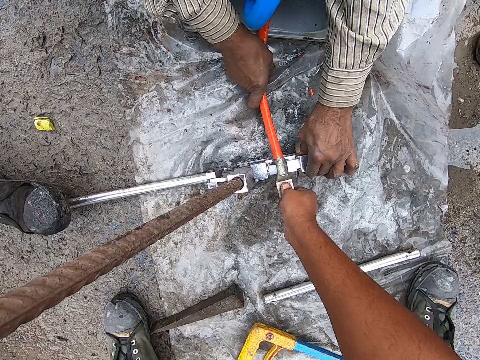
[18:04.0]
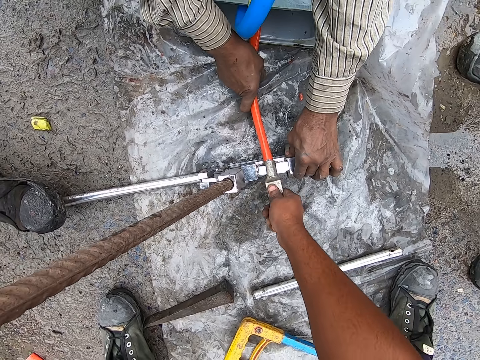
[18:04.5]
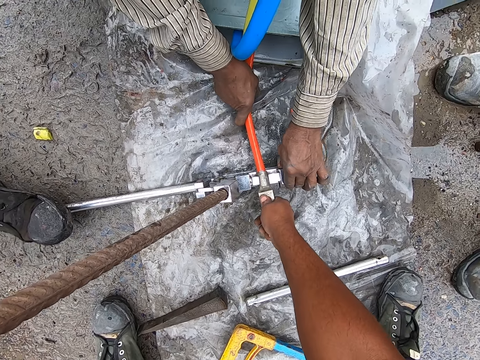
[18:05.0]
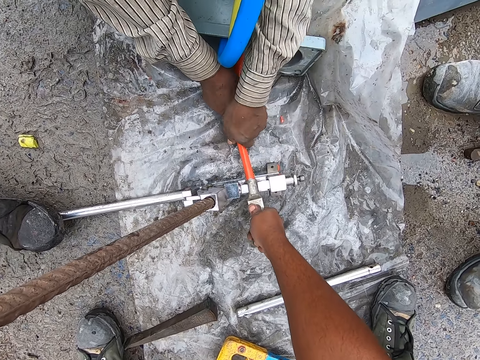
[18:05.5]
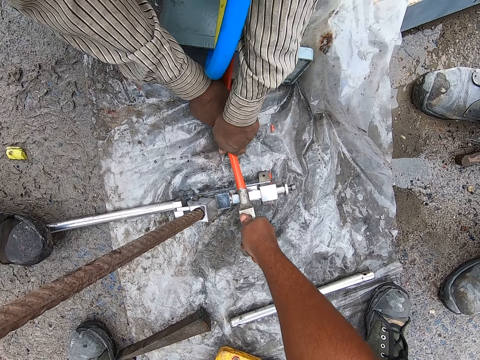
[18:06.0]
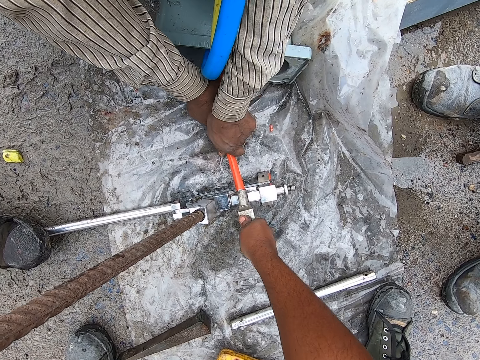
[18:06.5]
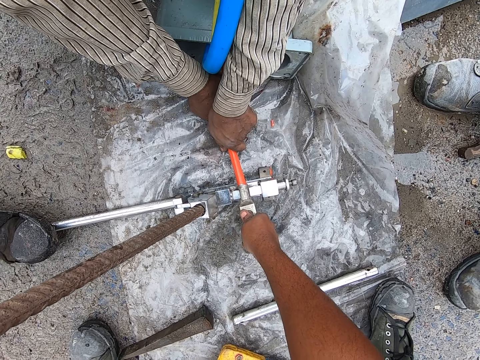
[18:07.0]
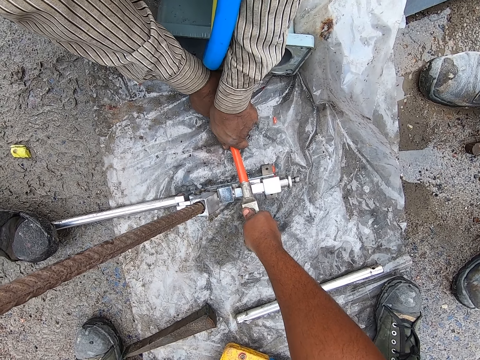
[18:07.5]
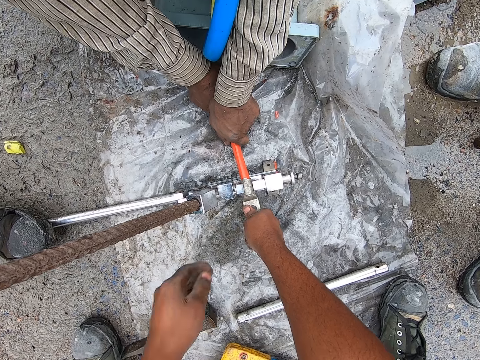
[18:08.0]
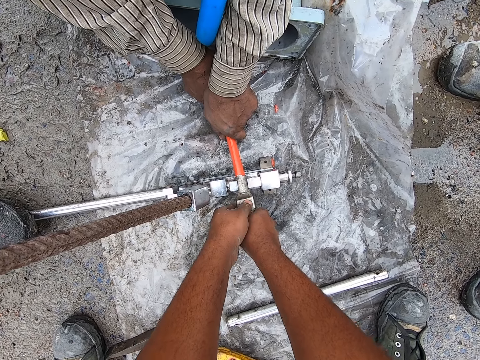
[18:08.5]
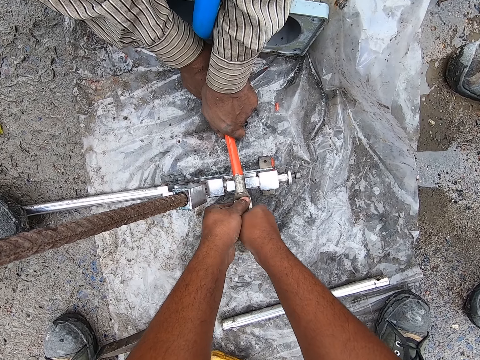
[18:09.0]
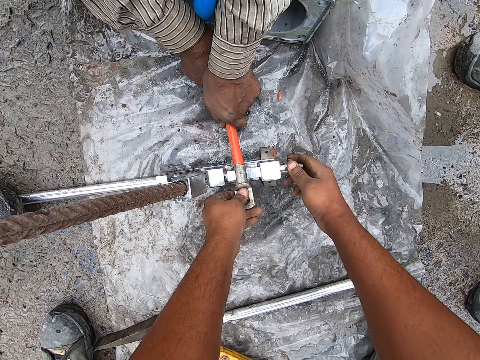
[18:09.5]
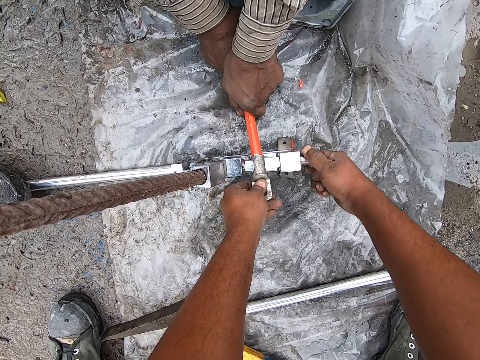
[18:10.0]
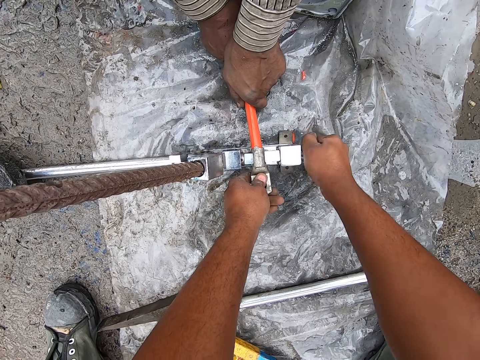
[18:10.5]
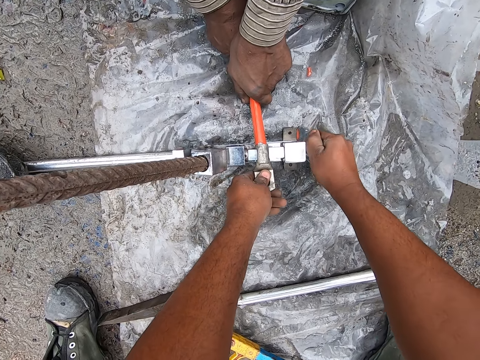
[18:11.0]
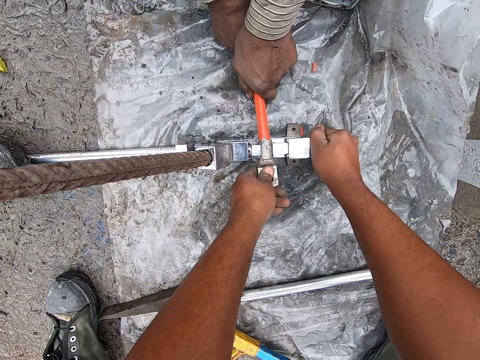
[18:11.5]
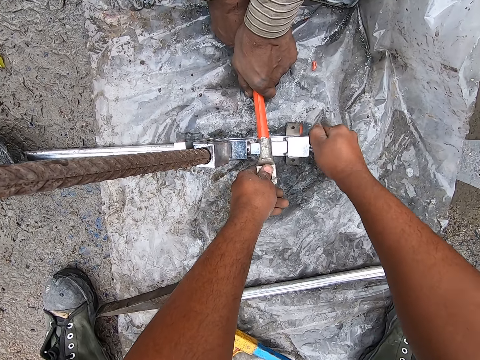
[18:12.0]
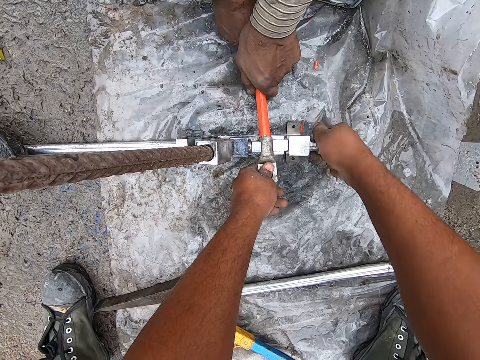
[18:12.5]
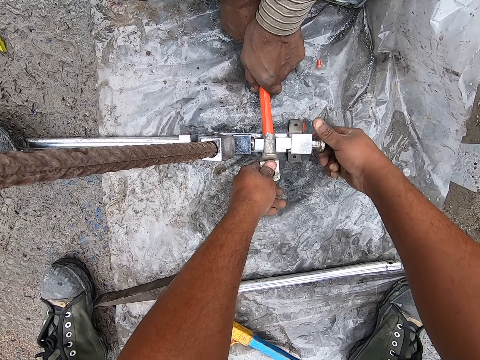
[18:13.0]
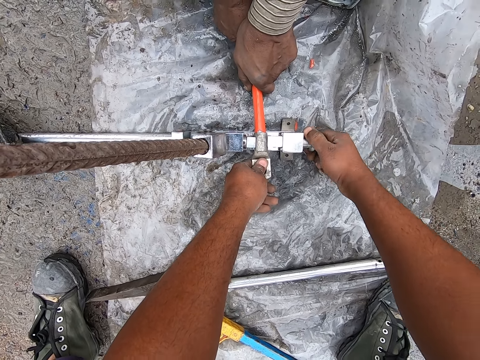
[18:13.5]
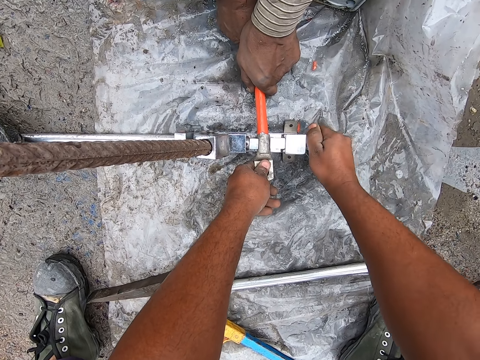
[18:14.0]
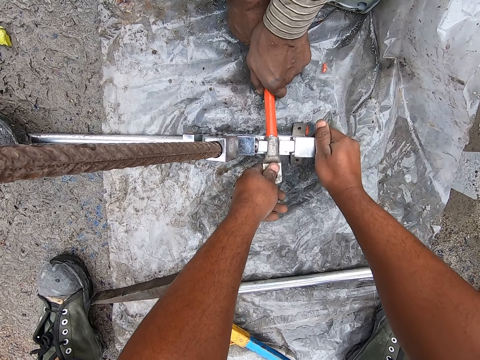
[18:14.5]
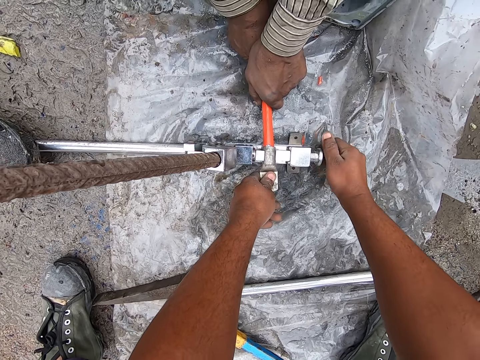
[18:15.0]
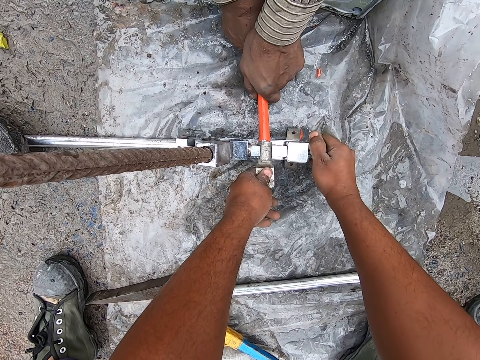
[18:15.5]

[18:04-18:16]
The camera wearer holds a cable jacket on the ground. They fasten a cable on a clamping tool. They tighten the nut.

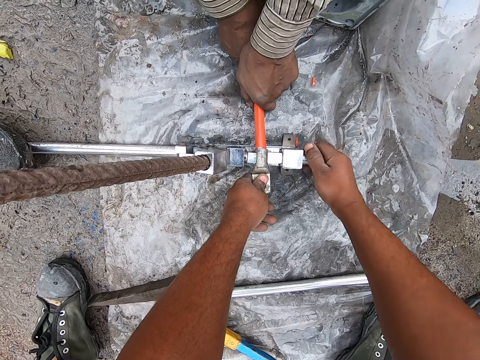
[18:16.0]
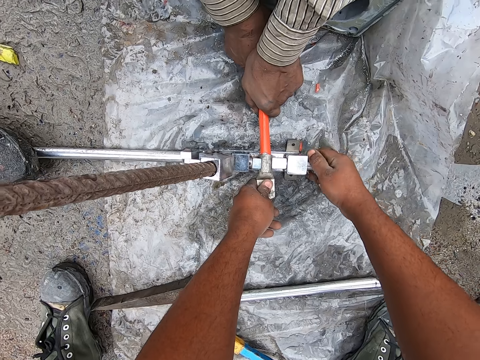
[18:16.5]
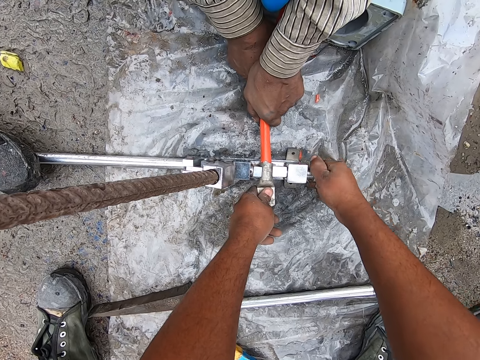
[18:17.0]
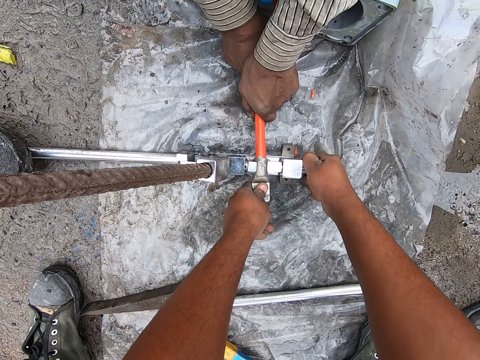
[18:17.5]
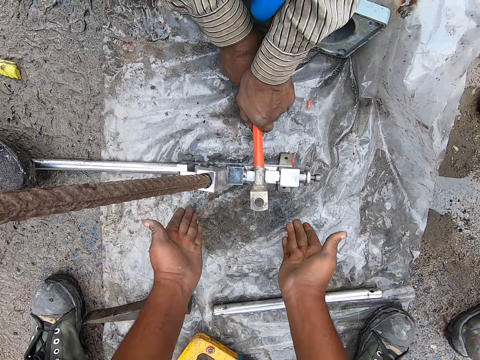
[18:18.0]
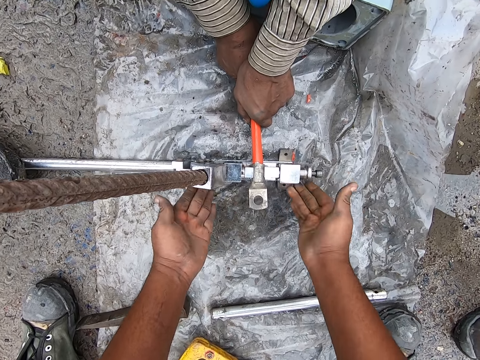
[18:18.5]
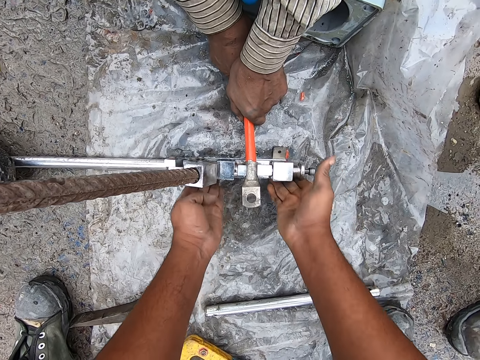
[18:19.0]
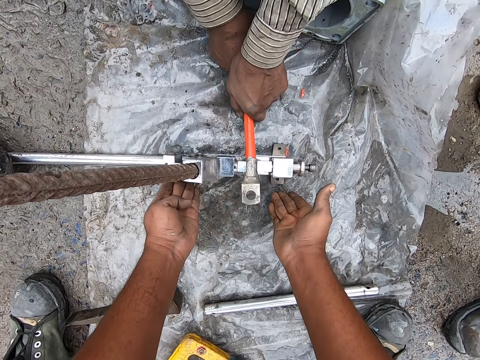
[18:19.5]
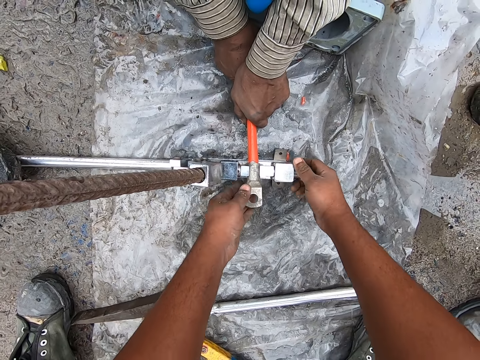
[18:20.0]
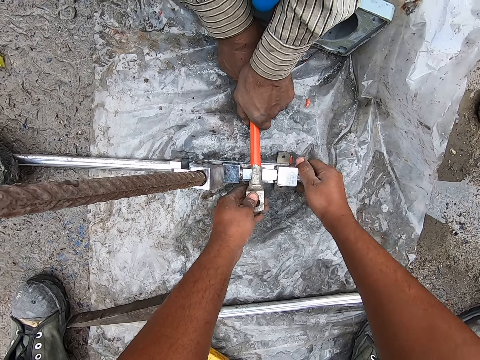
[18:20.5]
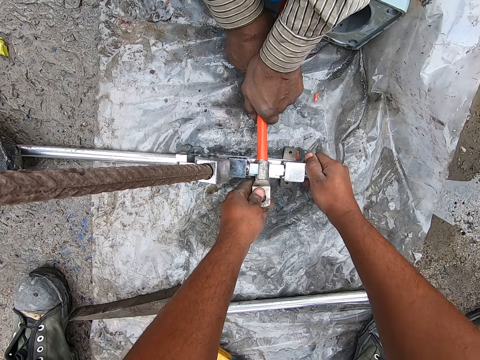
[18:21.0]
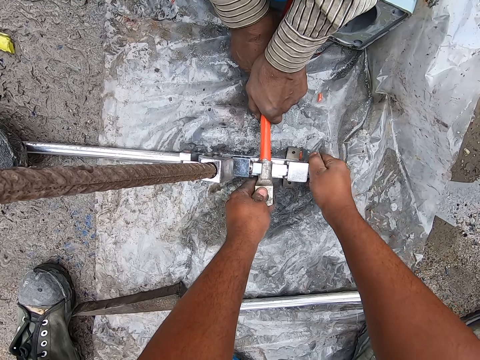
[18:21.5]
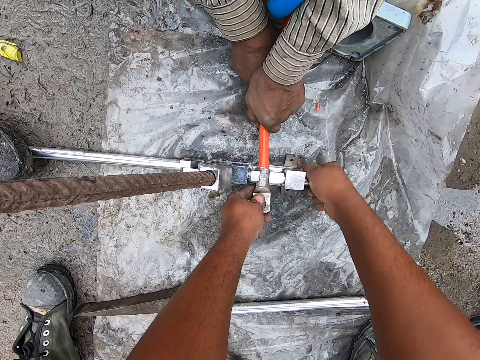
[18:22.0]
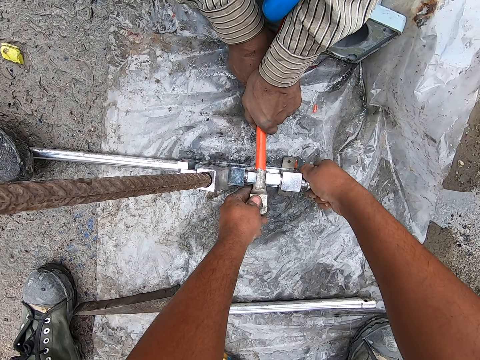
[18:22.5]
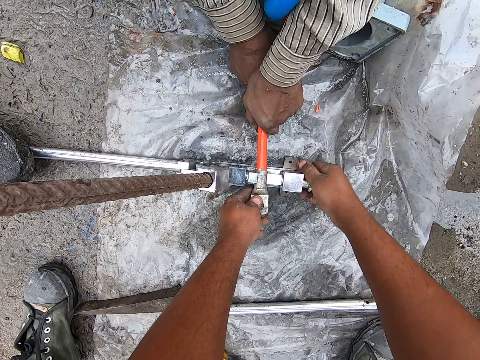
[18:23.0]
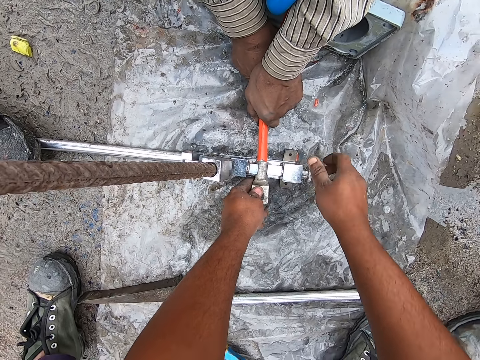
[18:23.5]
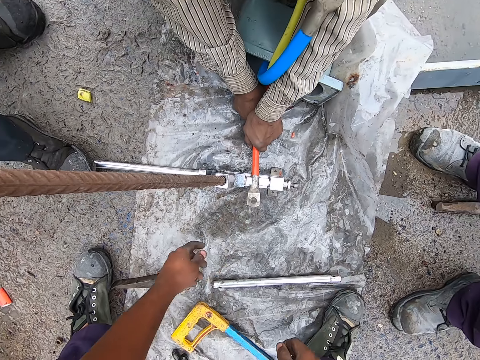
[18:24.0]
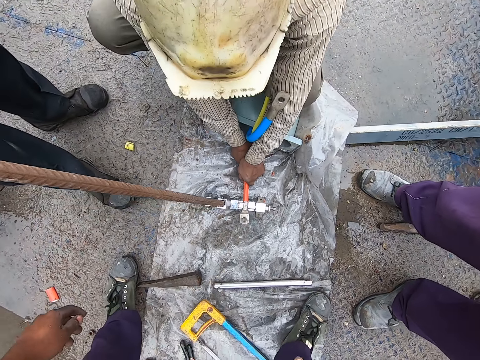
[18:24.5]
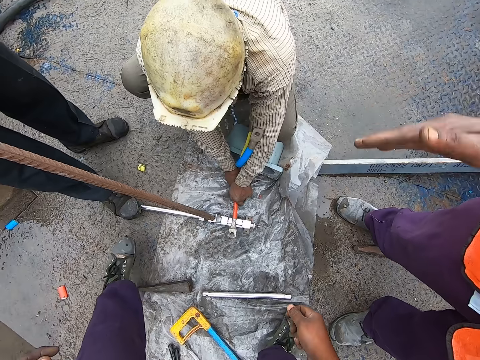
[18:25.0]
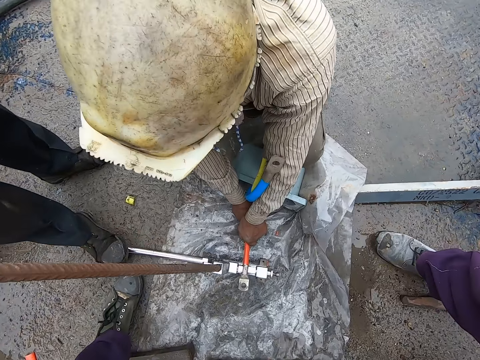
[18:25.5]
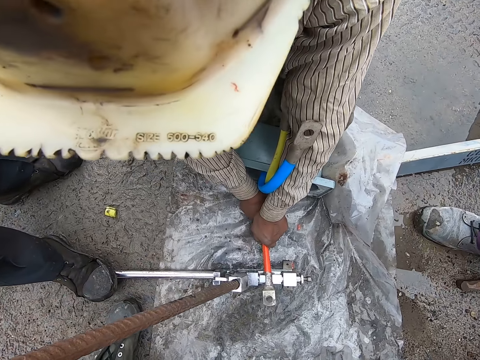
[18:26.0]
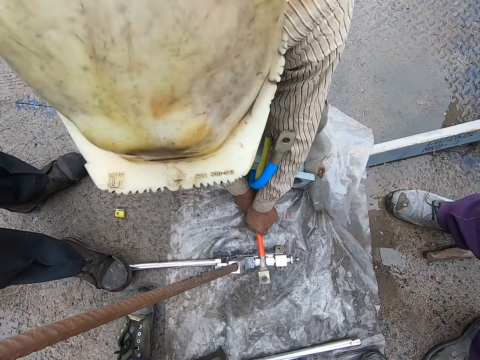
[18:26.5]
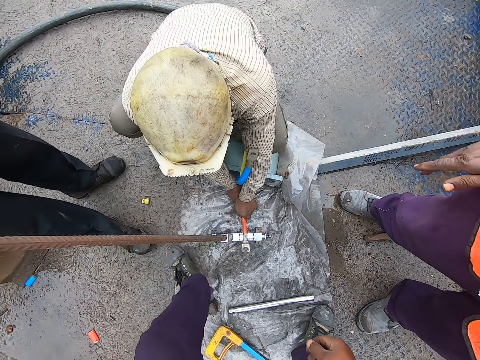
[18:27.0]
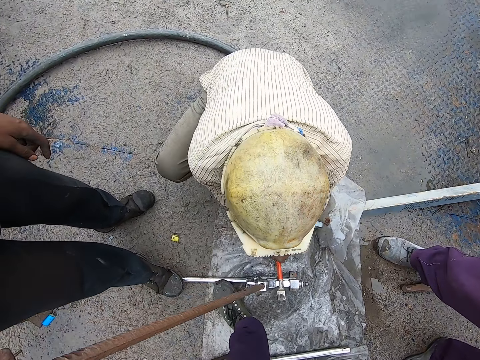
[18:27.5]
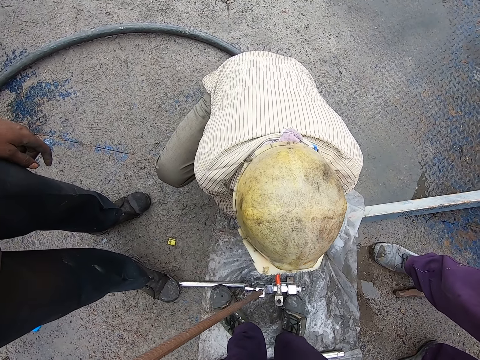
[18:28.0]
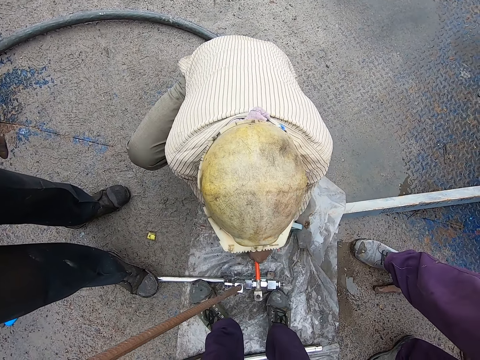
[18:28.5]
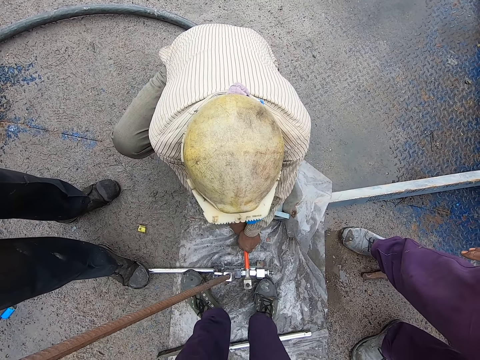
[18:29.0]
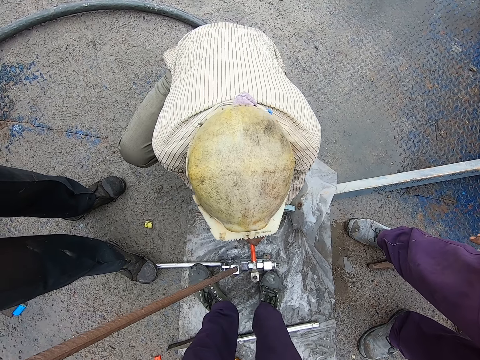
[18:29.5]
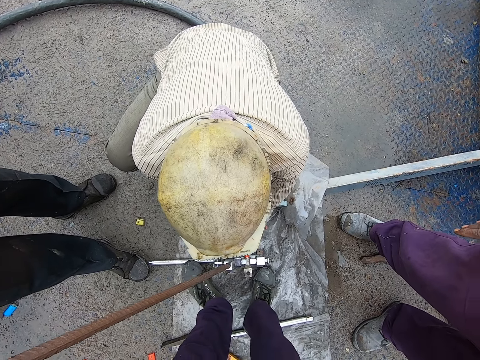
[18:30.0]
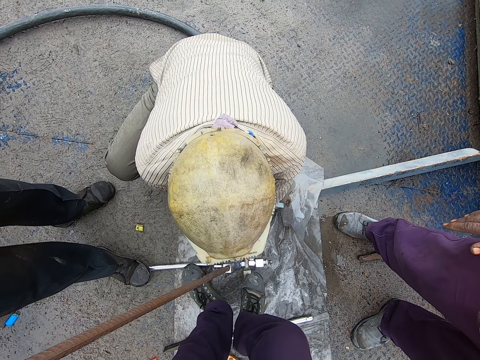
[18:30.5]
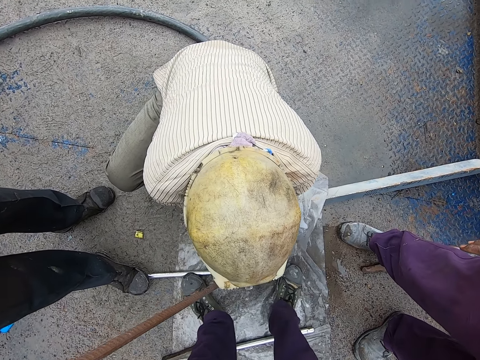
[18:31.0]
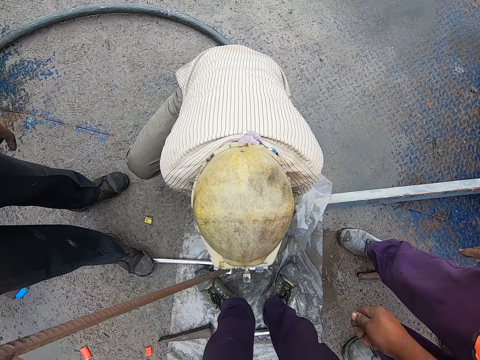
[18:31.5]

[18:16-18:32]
The camera wearer hits the steel holder. They hold a part of the steel holder. They tighten the steel holder. They converse. They hit the steel holder with the leg.
